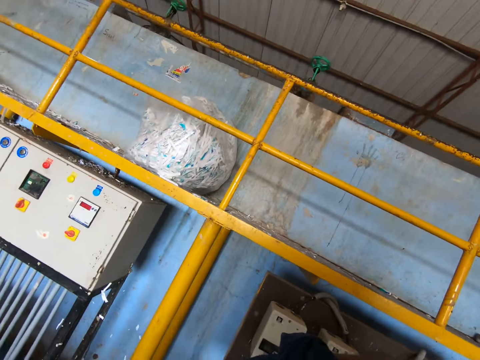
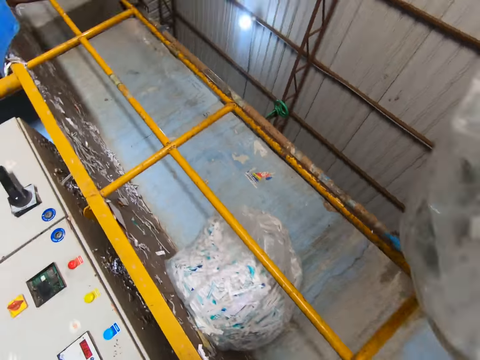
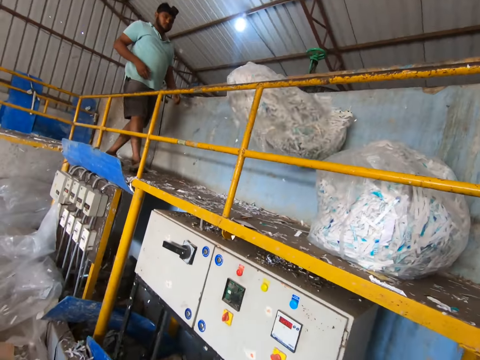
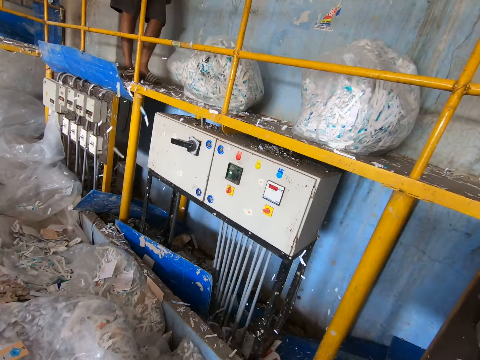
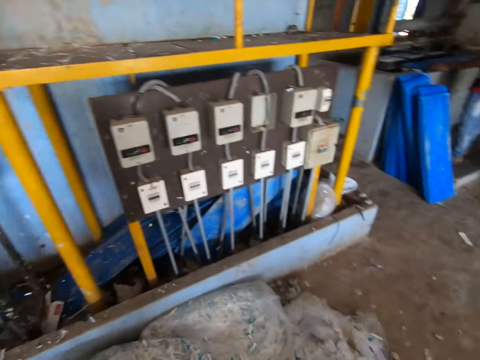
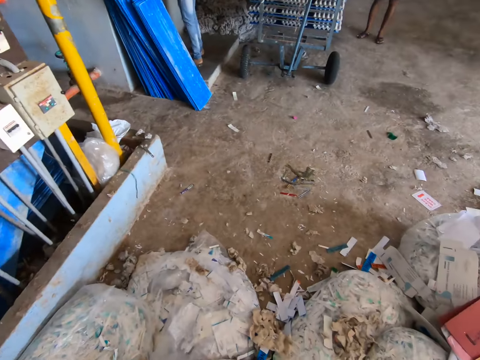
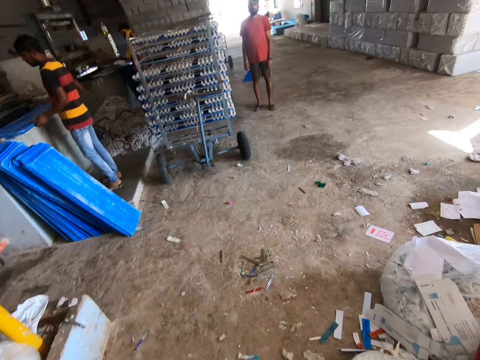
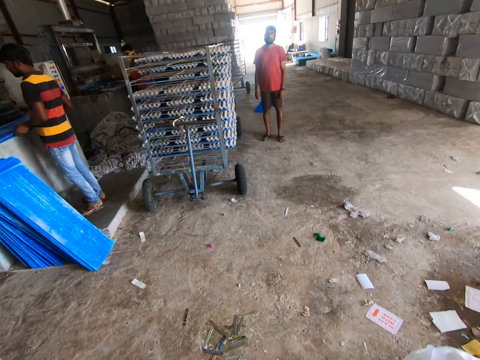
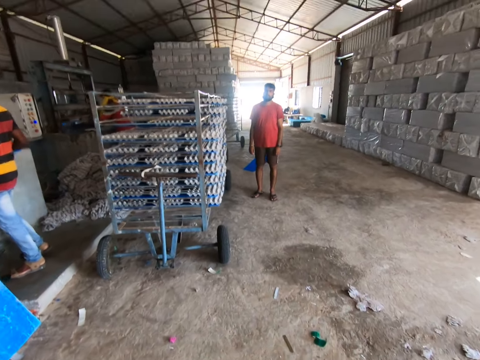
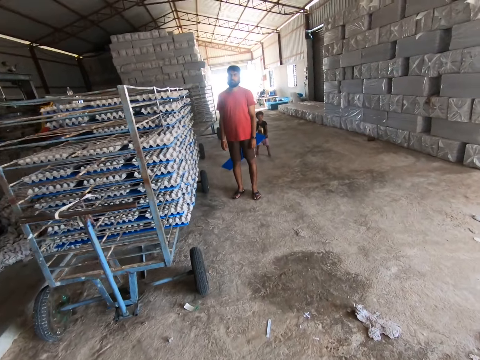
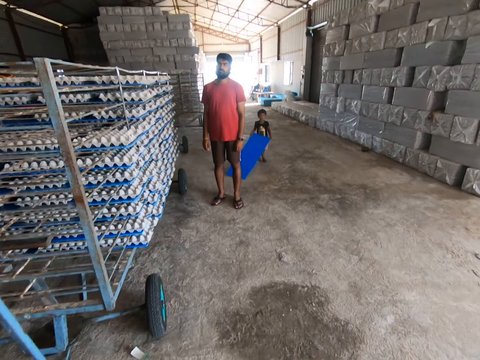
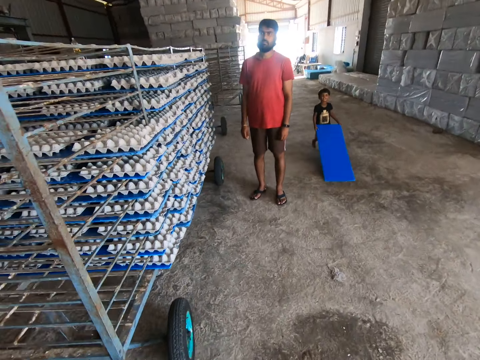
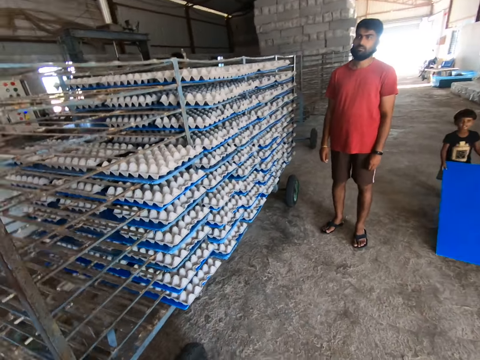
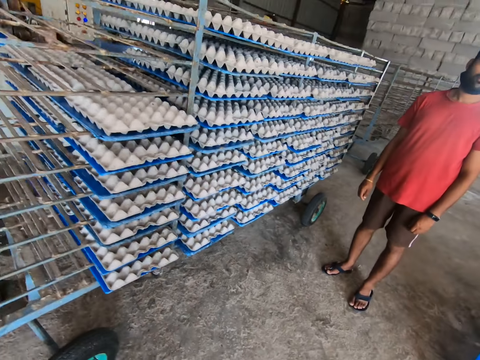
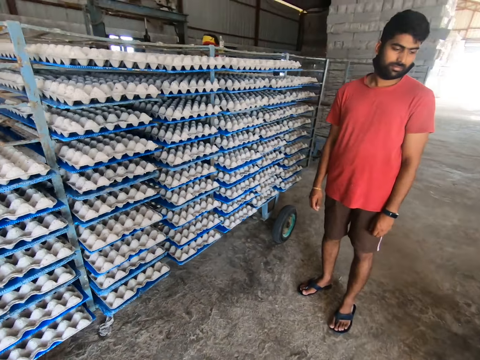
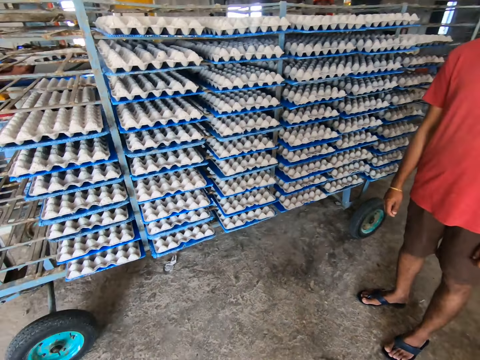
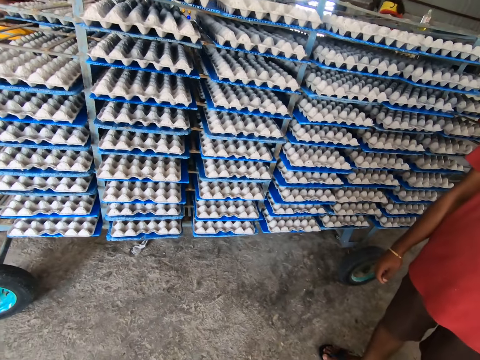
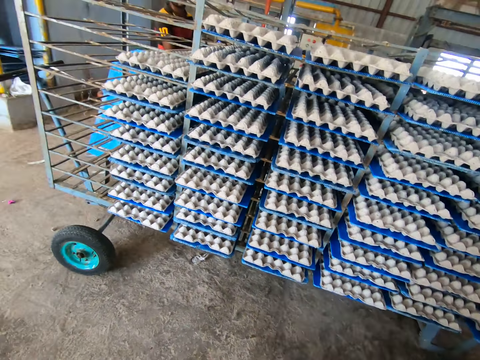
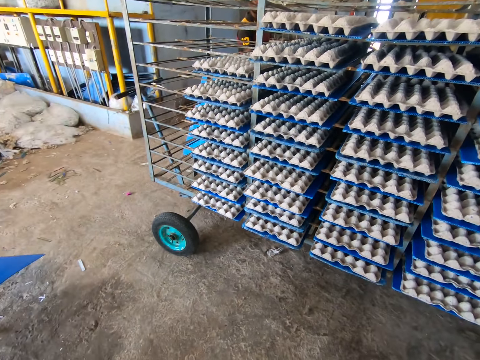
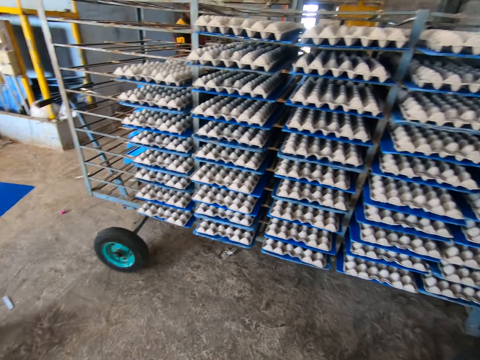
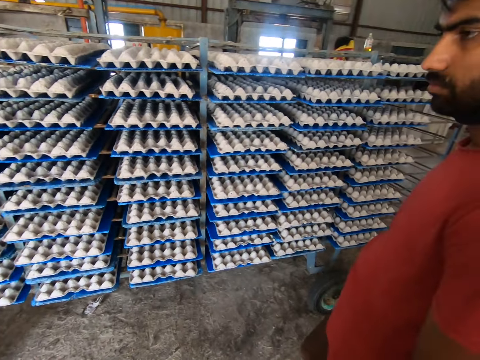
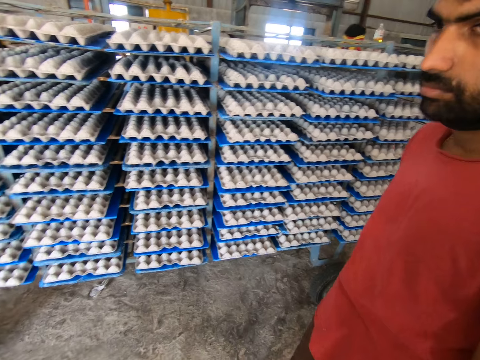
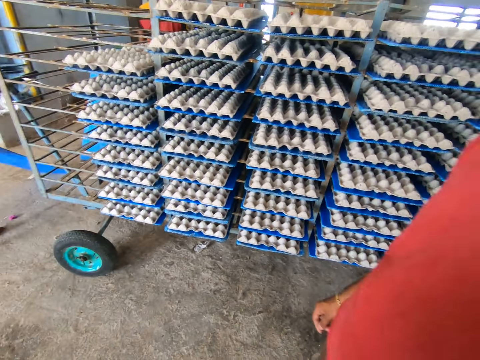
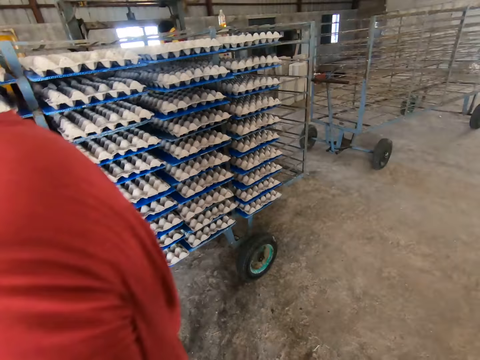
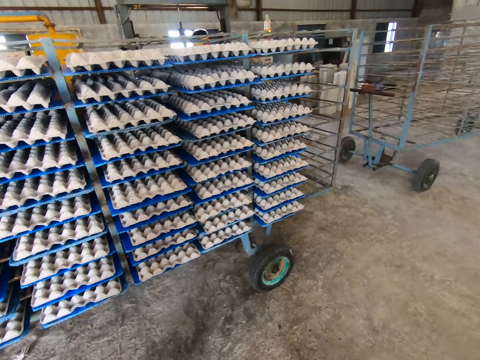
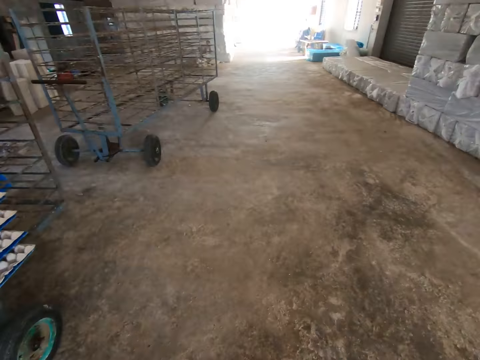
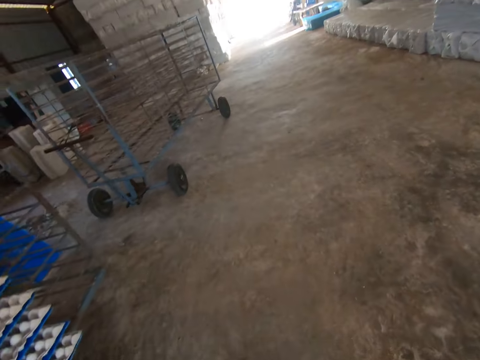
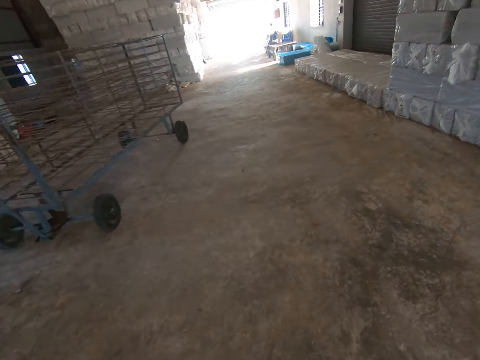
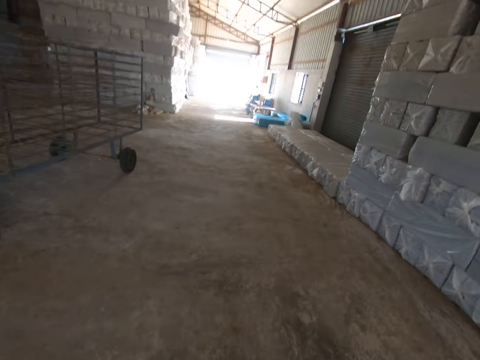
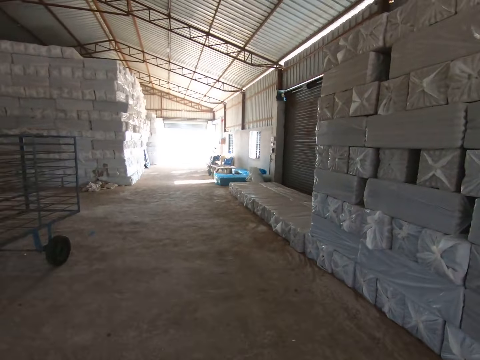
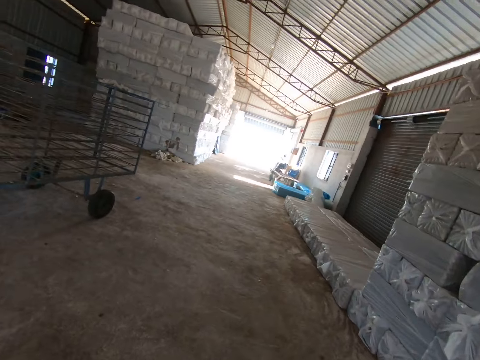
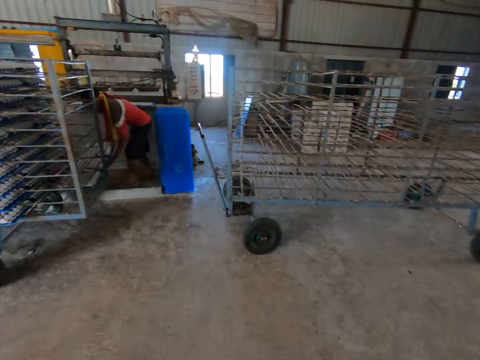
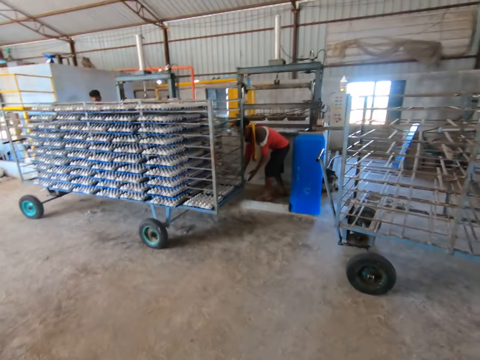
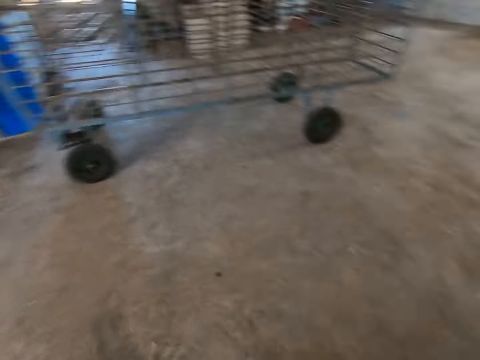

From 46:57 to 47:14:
The camera wearer throws the plastic bag on the decking with both hands. They walk in the room. A boy pushes a tray on the ground with both hands. The camera wearer stares at the metal stand. They walk in the room.

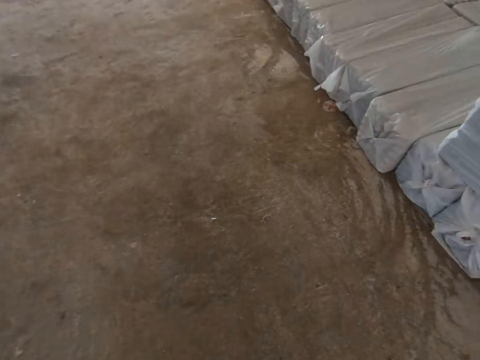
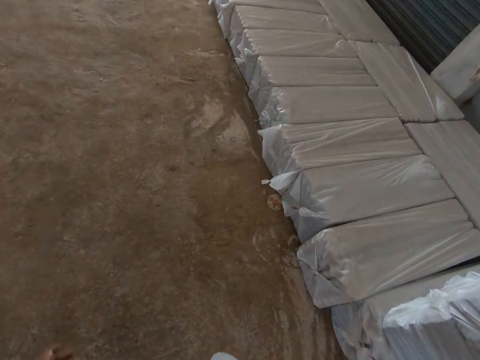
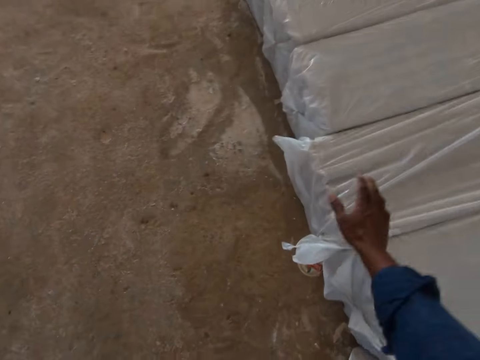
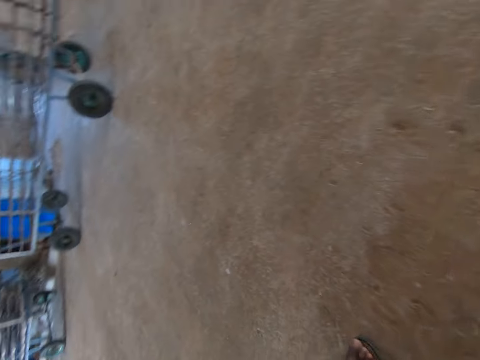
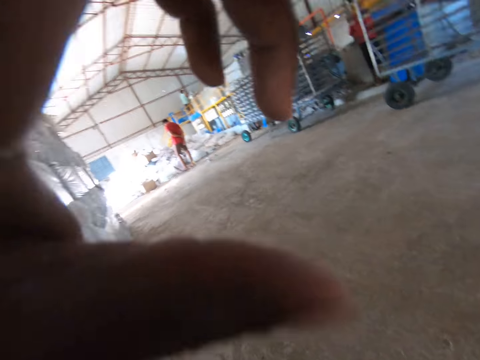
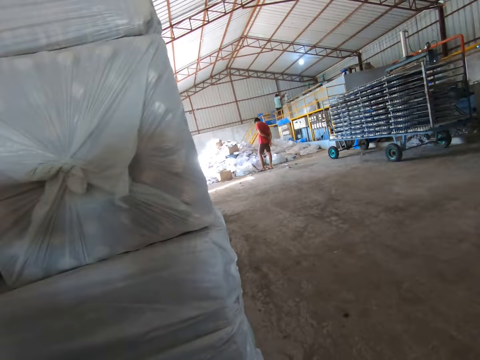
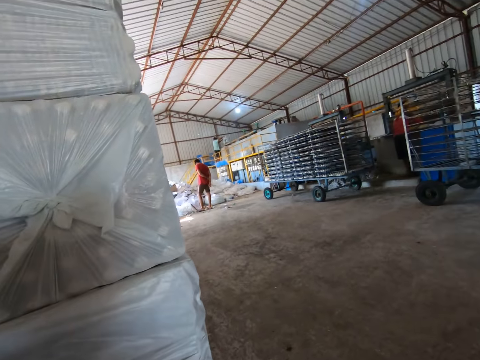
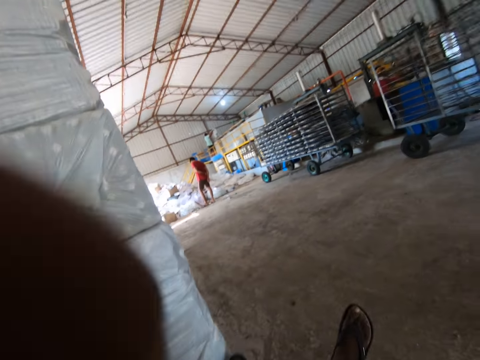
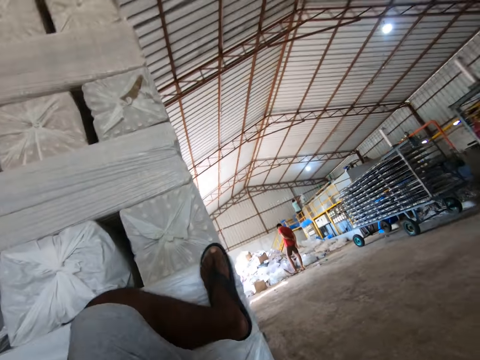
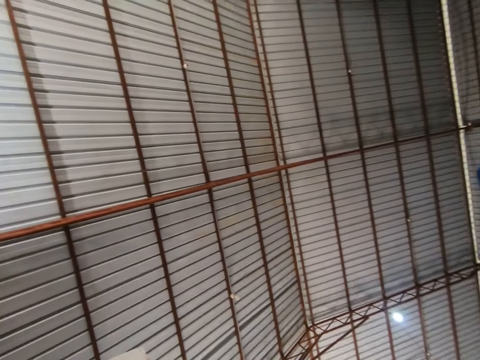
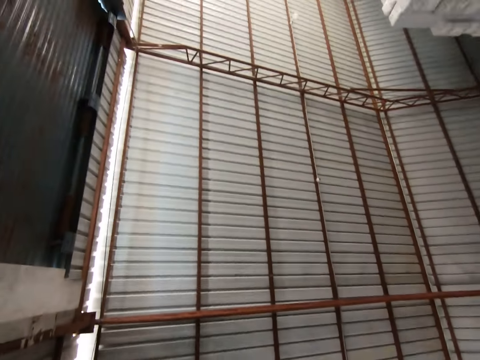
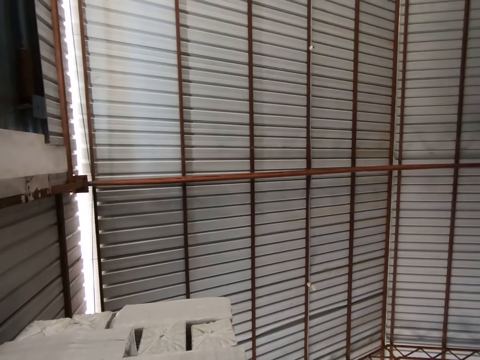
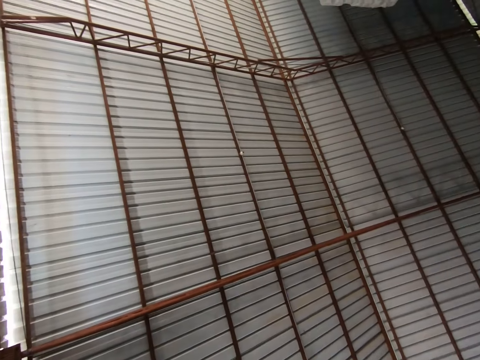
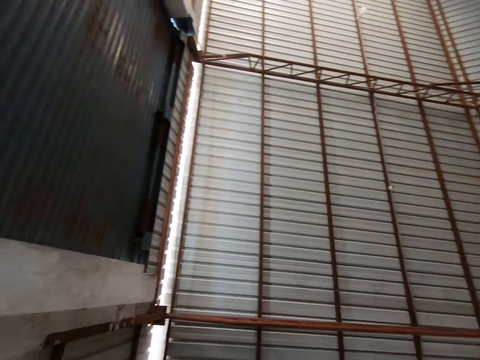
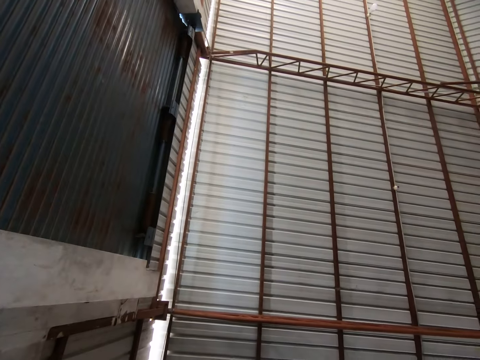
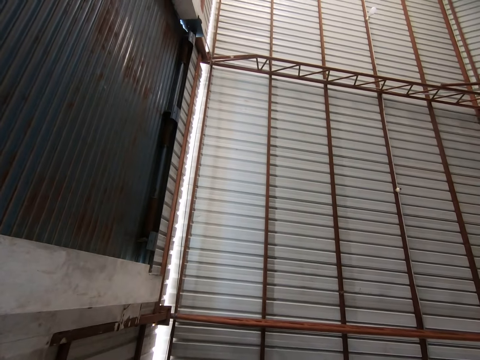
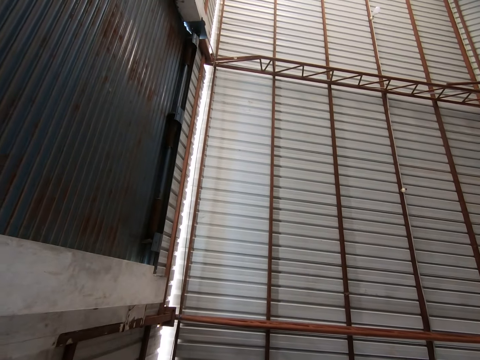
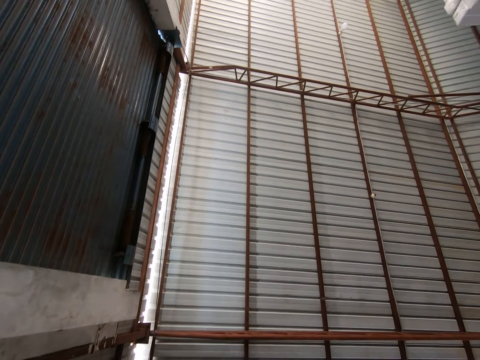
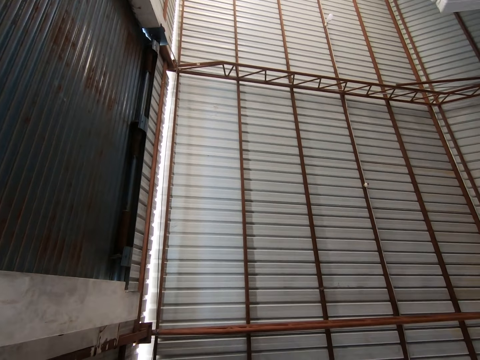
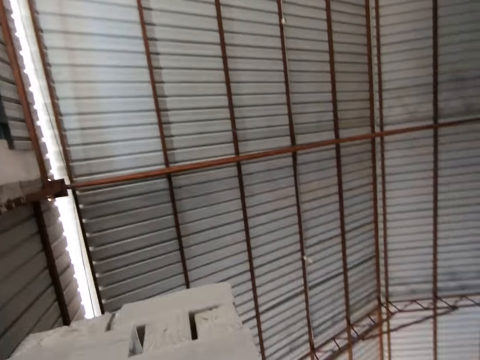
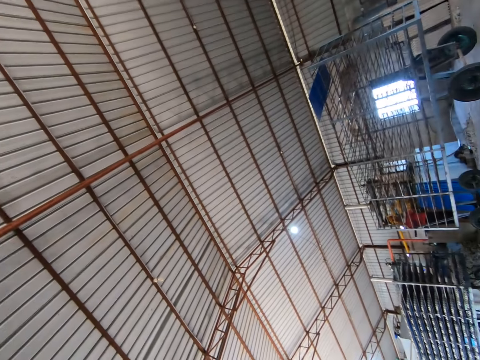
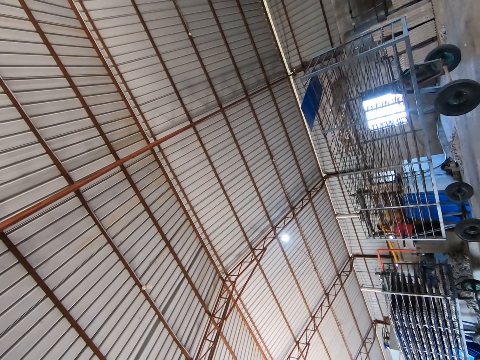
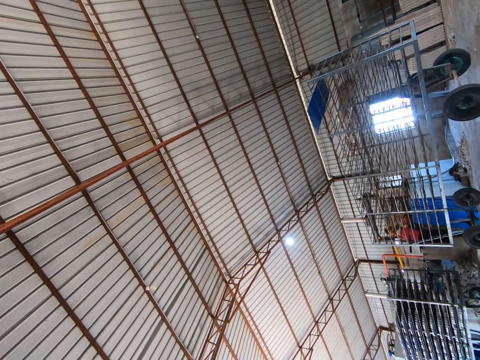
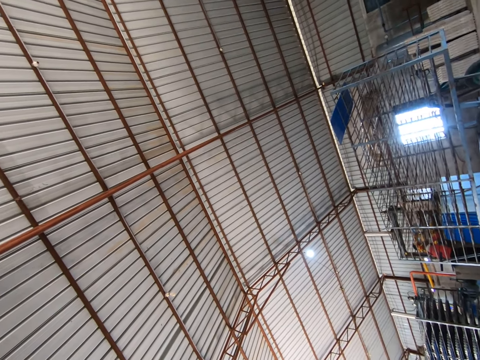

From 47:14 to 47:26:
The camera wearer touches the camera on his face with the left hand. He interacts with the friends.
